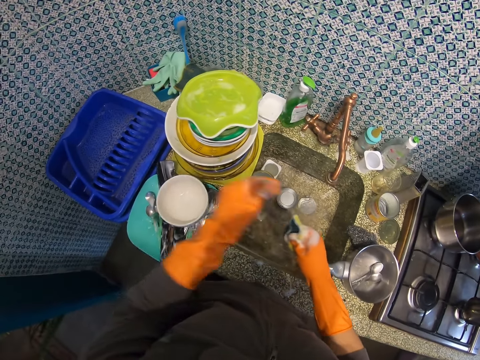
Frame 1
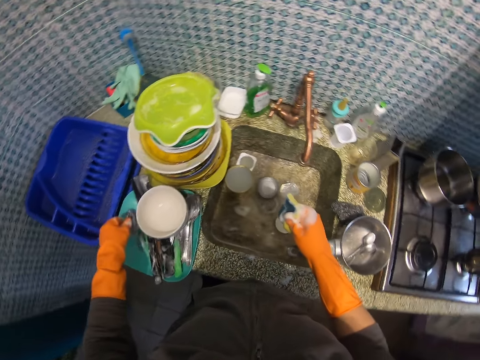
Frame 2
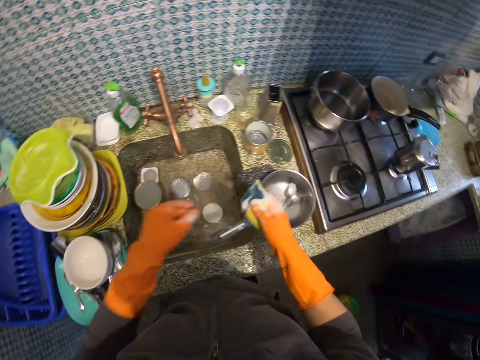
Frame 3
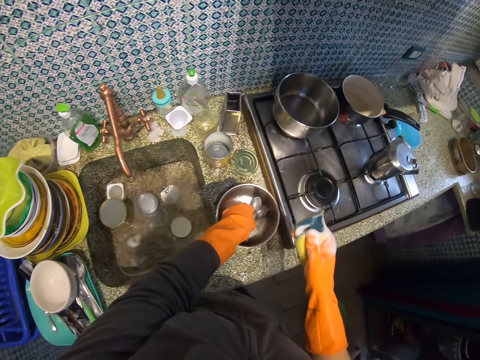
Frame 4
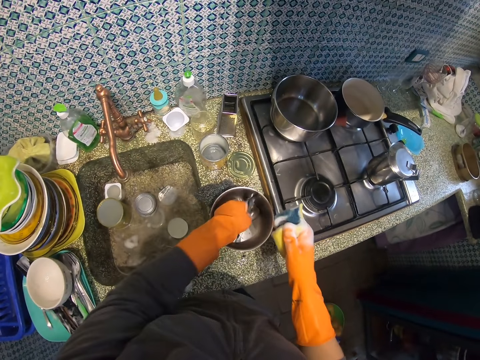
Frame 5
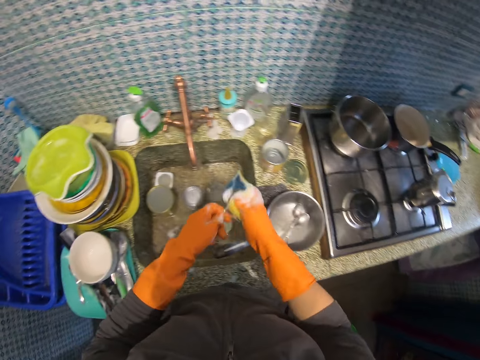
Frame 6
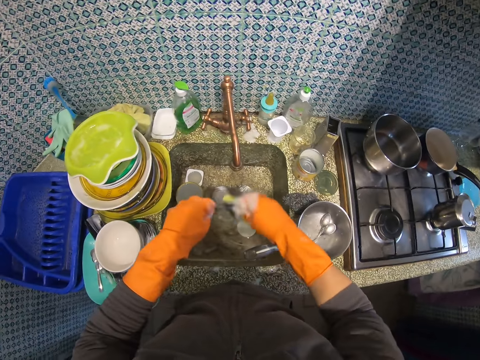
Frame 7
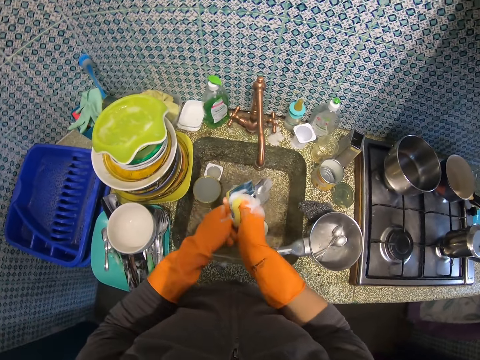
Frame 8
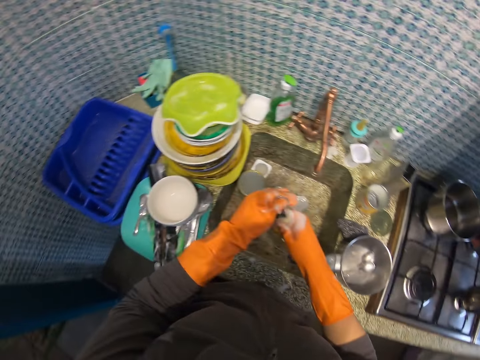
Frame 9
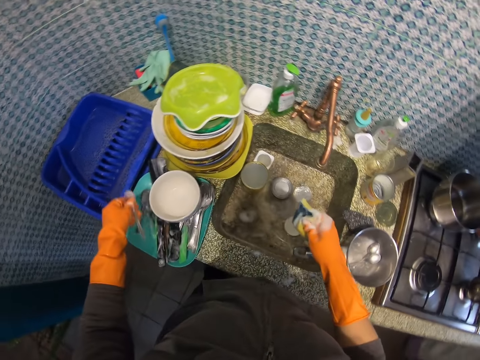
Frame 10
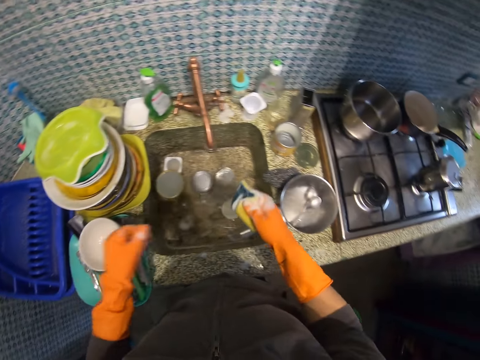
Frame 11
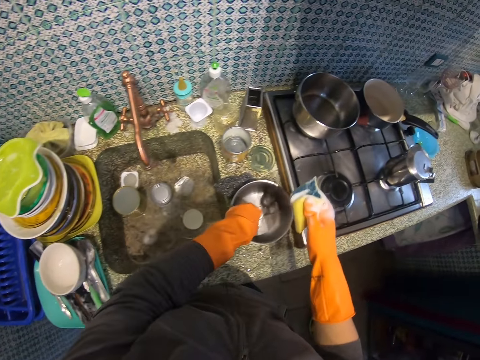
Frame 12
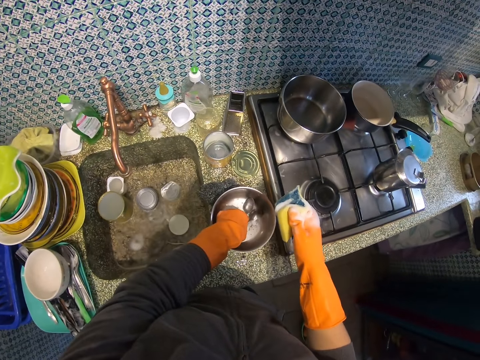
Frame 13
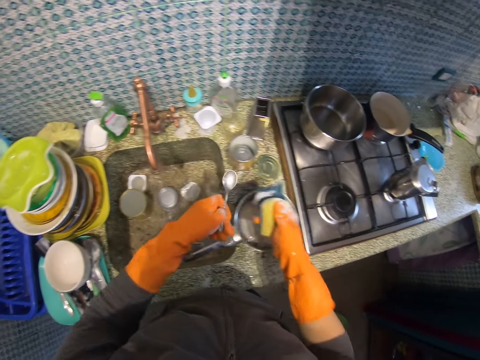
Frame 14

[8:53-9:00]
The camera wearer drops the table spoon in the blue plate on the kitchen slab. They pick up another table spoon from the stock pot. They wash the table spoon. They drop the table spoon in the blue plate on the kitchen slab. They pick up another table spoon from the stock pot and wash it.

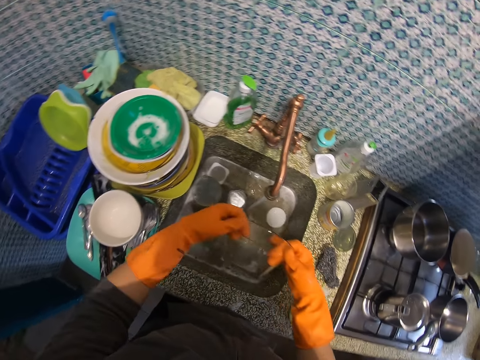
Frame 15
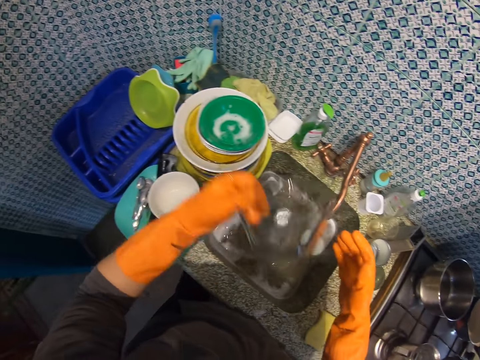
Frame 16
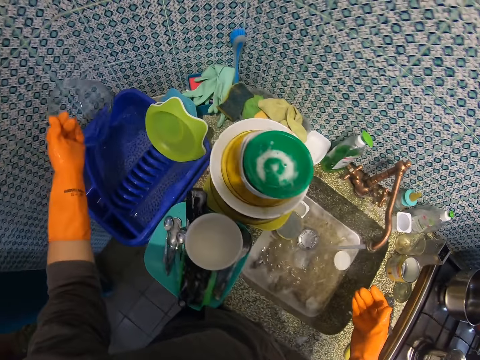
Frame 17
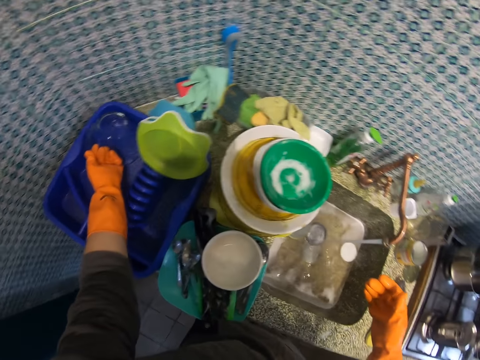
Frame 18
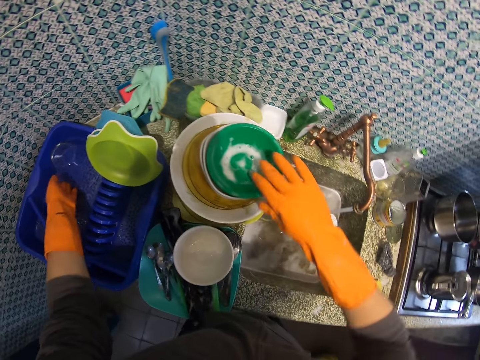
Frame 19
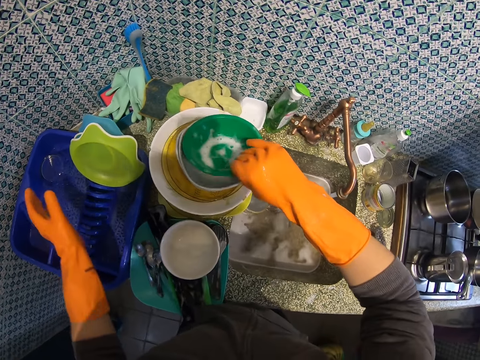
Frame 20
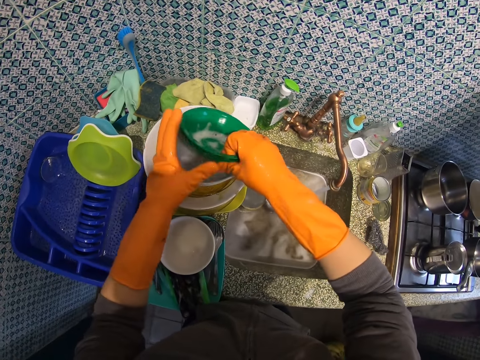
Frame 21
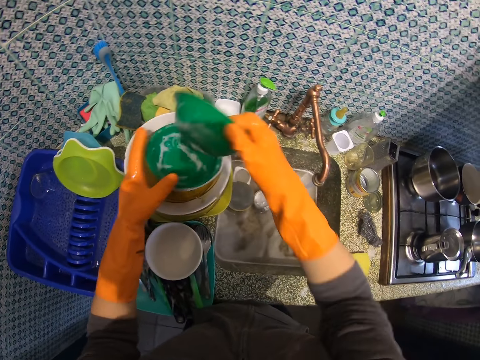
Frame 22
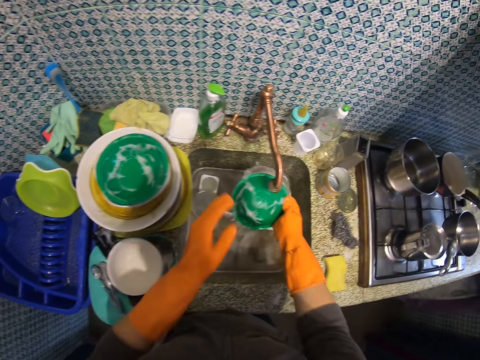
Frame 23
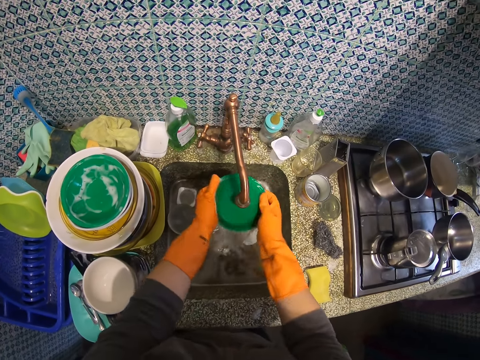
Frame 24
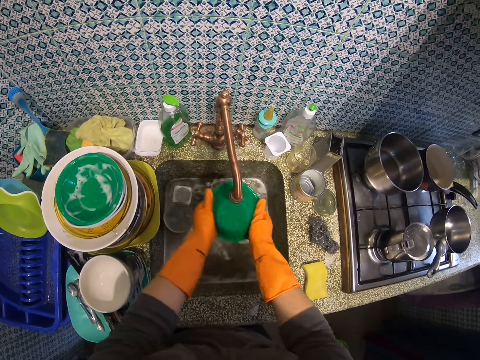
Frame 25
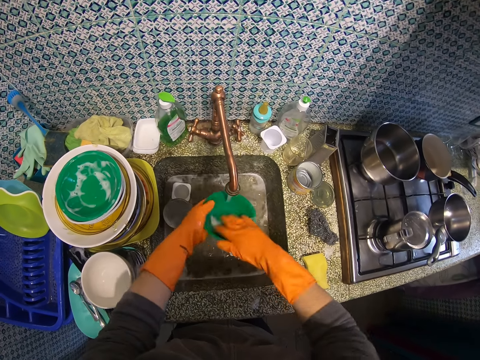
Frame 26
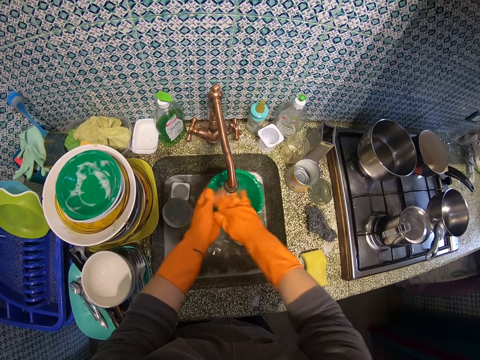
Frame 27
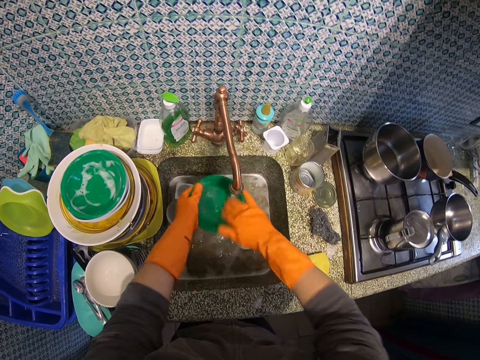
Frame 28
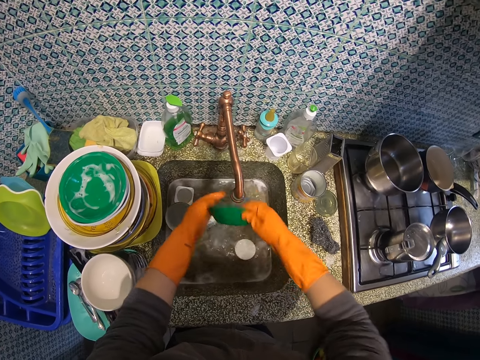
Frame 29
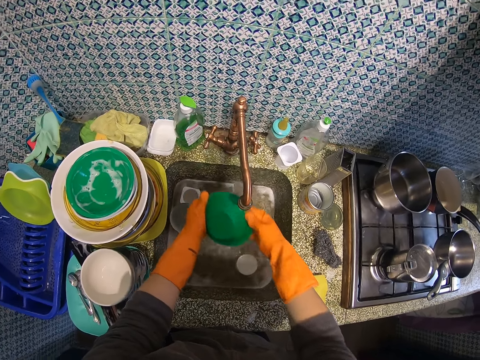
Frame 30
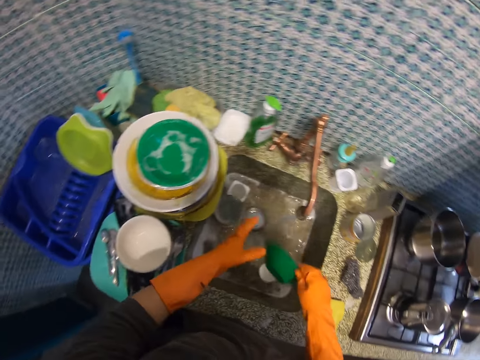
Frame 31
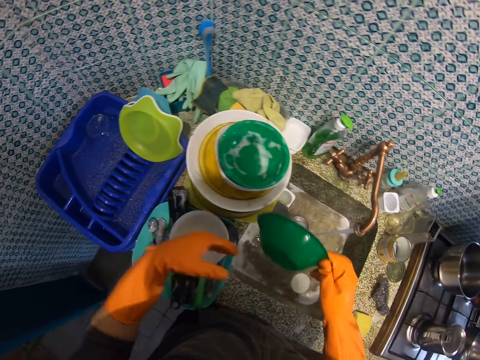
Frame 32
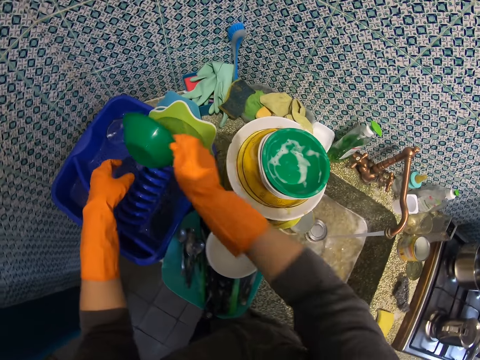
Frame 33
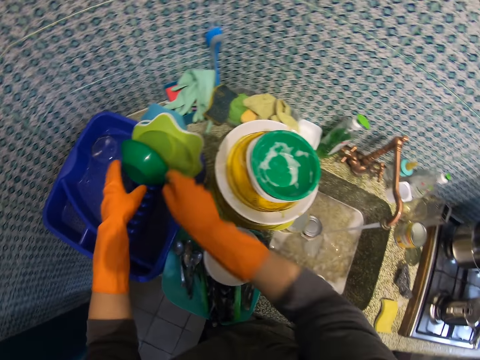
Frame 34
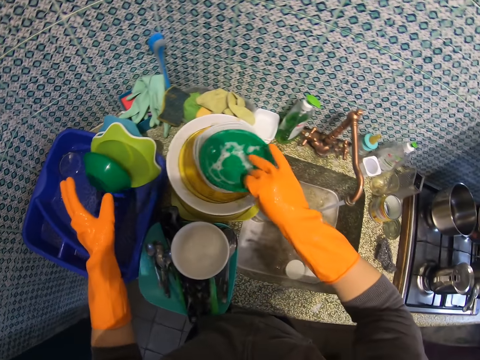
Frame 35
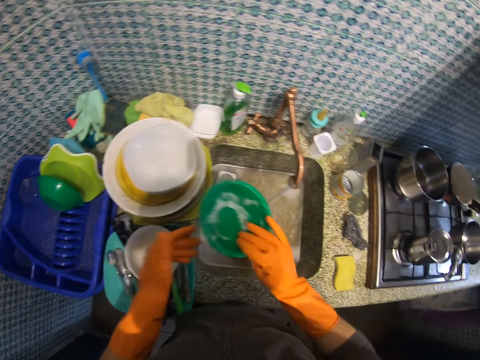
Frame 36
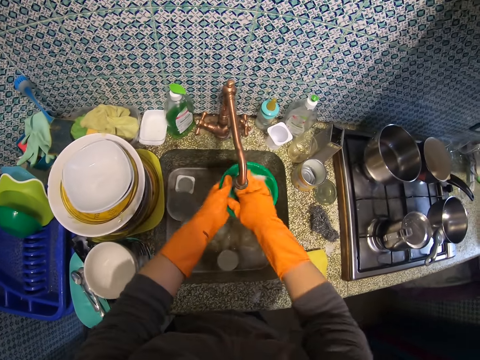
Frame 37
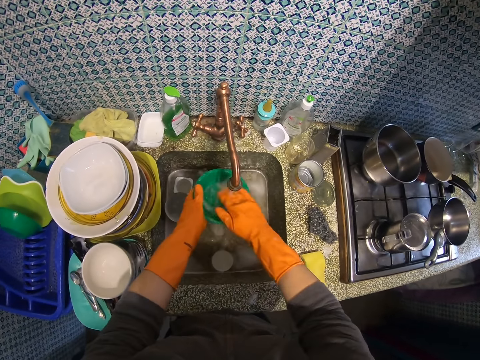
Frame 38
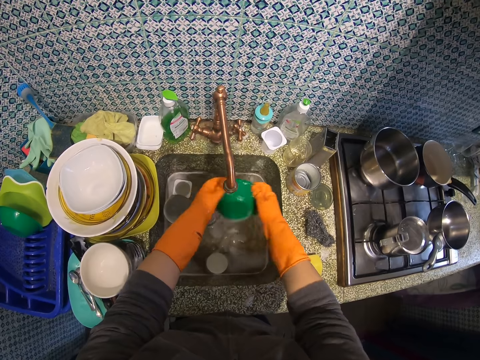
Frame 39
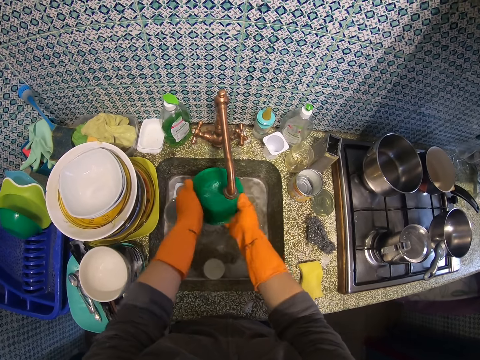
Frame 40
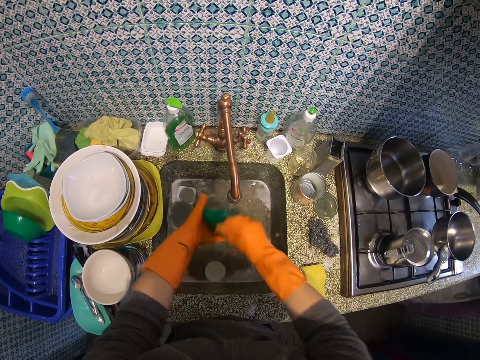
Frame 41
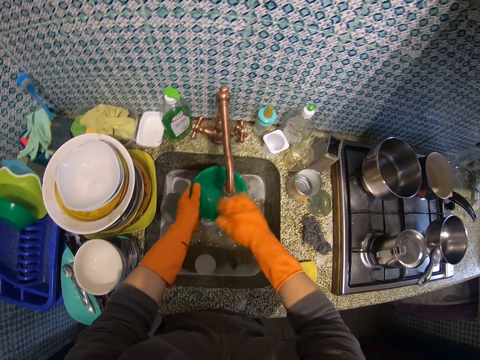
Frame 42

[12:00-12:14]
The camera wearer drops the glass dish in the plate rack. They pick up the green plate or bowl from the top of another green plate. They rinse the green plate. They stop rinsing the bowl. They shake the bowl to remove excess water. They drop the green plate in the plate rack. They pick up the green plate from the top of a small ceramic plate. They rinse the green plate.

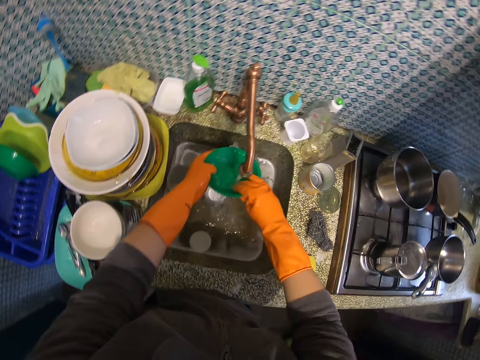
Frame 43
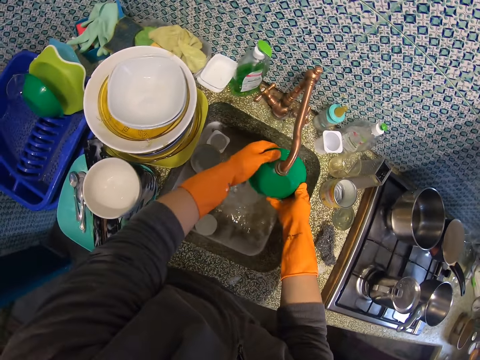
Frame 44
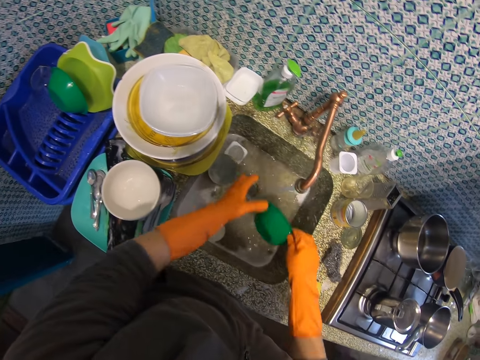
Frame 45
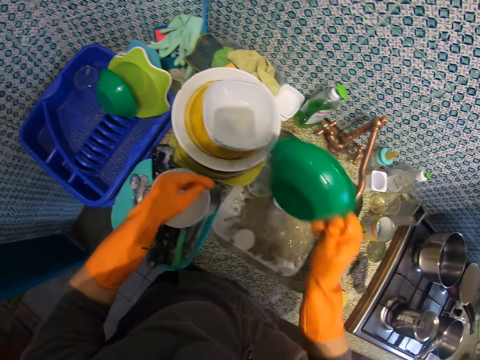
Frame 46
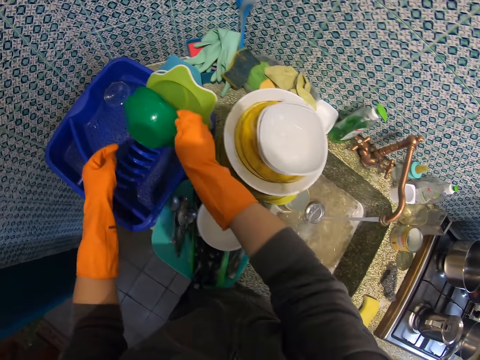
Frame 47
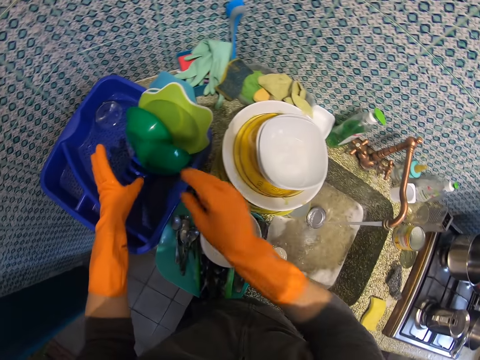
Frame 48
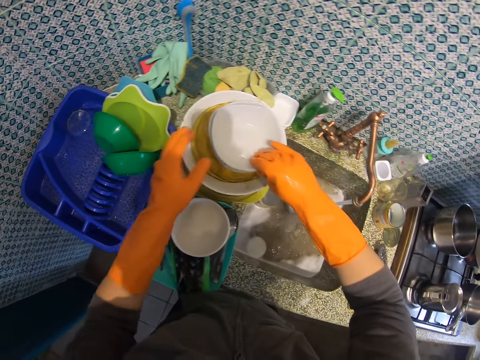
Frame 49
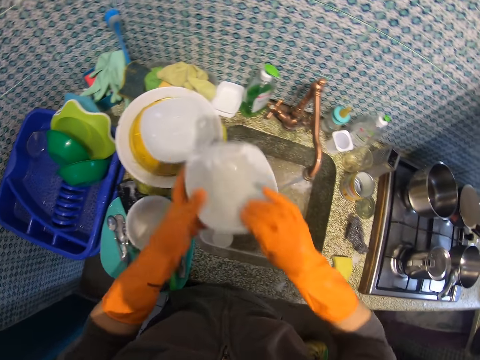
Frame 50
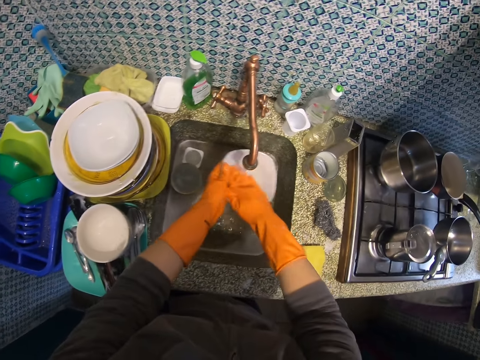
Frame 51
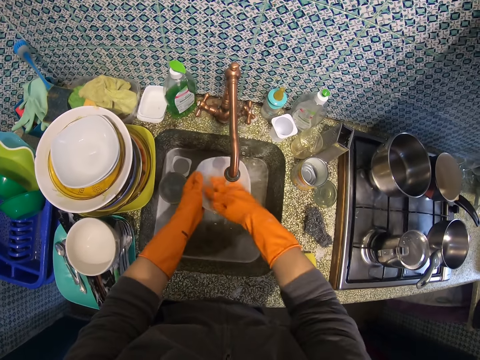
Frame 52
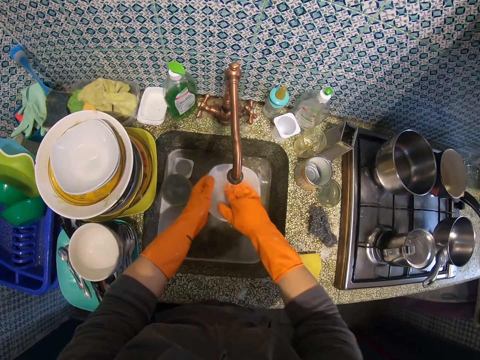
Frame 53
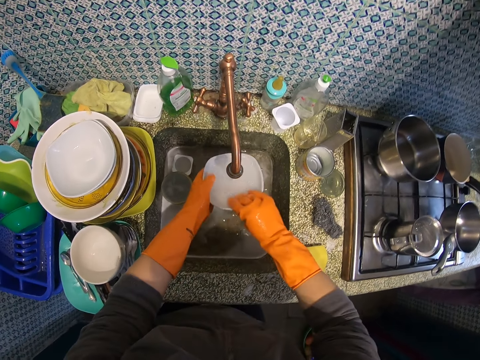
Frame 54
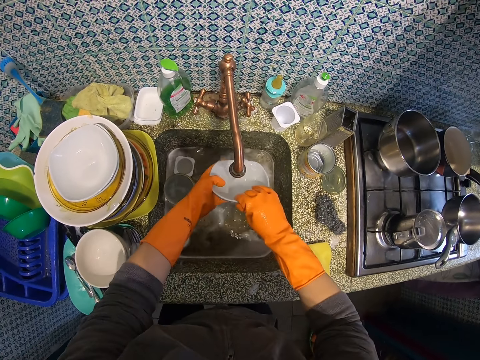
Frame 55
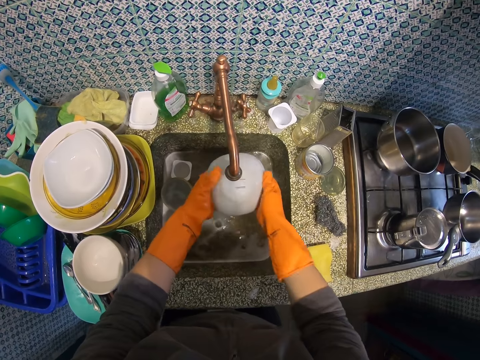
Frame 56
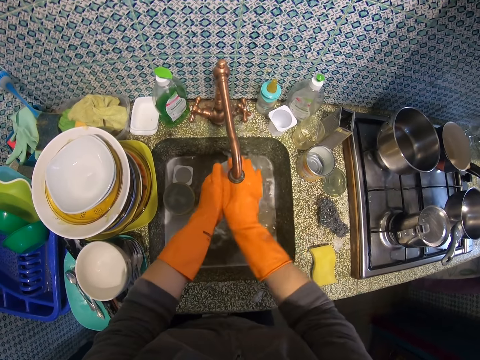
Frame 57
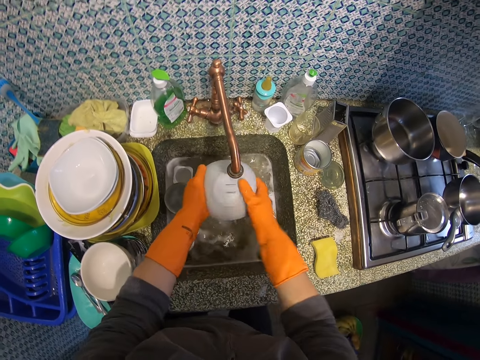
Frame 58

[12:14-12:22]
The camera wearer stops rinsing the bowl. They shake the bowl to remove excess water. They put the bowl in the plastic dish rack. They take another bowl from a pile of dishes. They rinse the bowl.
